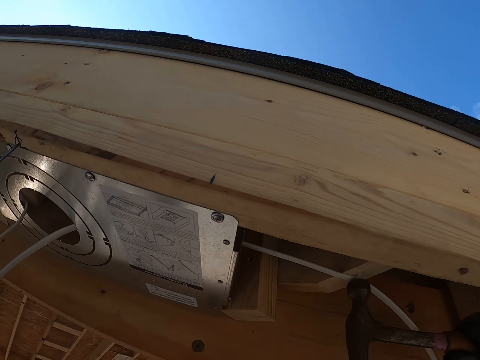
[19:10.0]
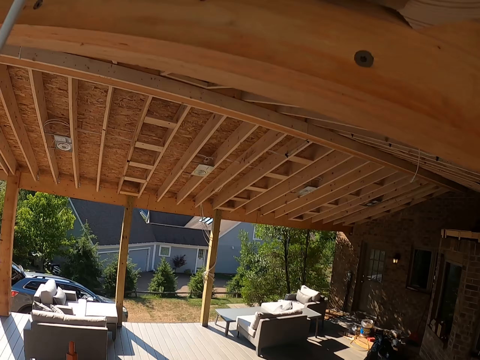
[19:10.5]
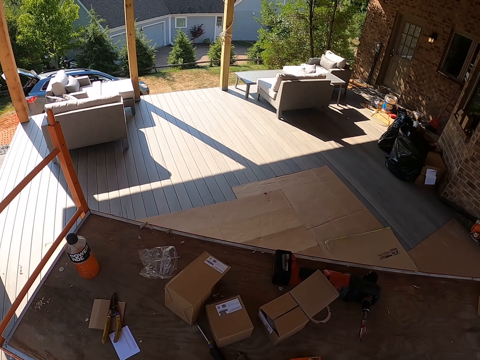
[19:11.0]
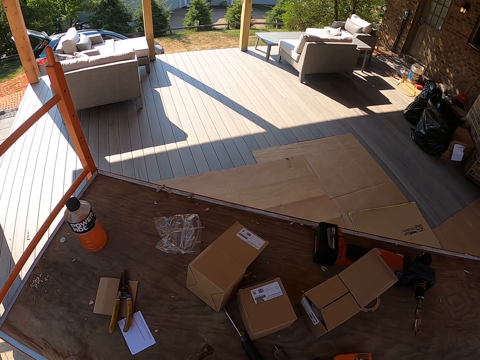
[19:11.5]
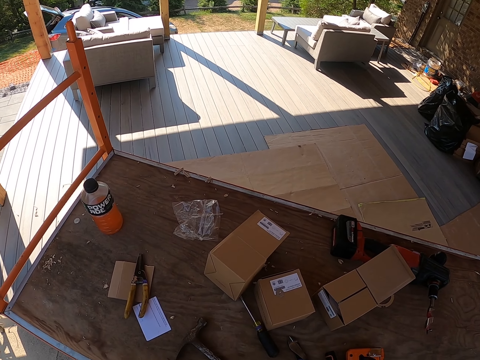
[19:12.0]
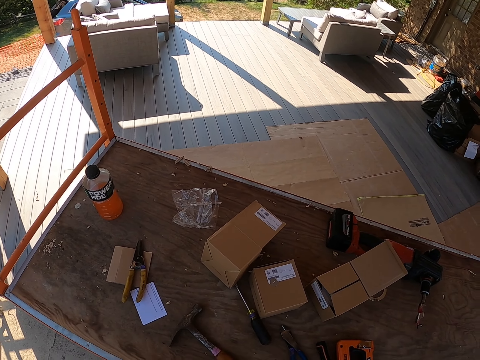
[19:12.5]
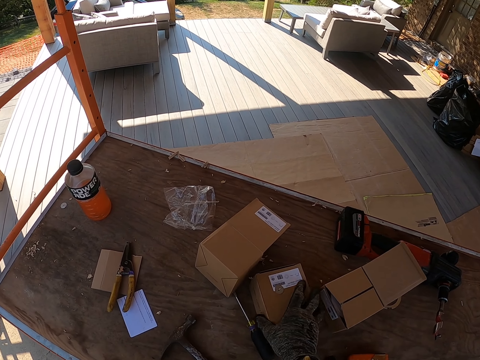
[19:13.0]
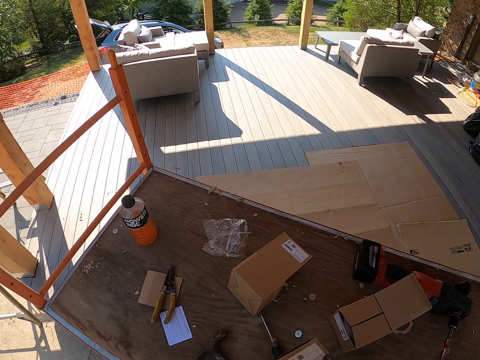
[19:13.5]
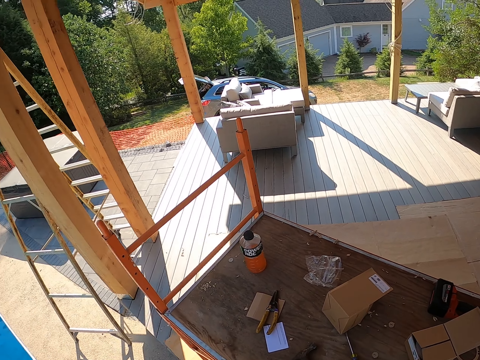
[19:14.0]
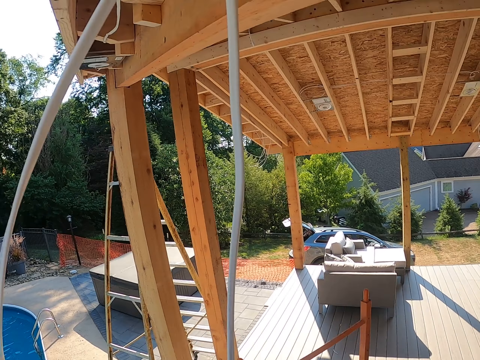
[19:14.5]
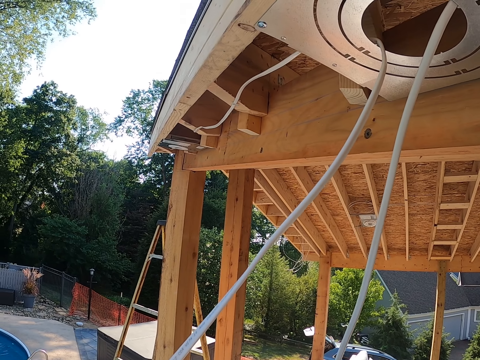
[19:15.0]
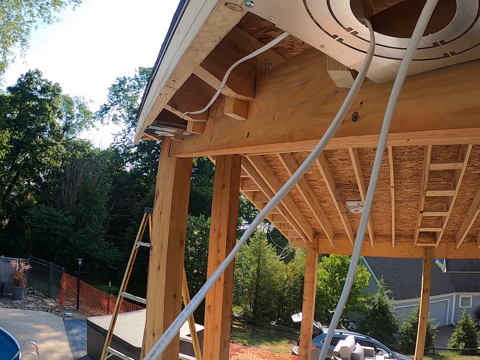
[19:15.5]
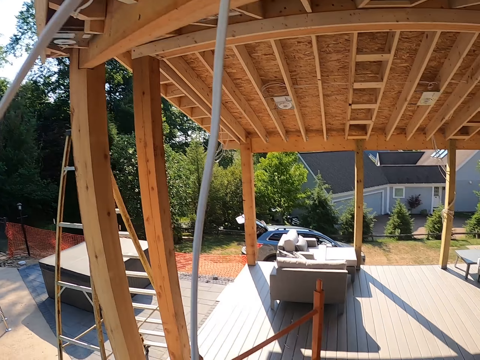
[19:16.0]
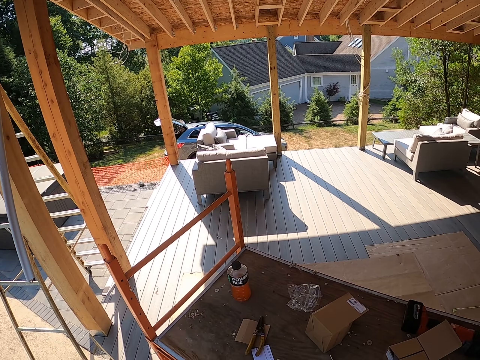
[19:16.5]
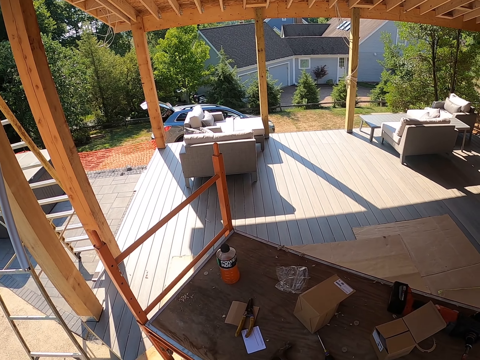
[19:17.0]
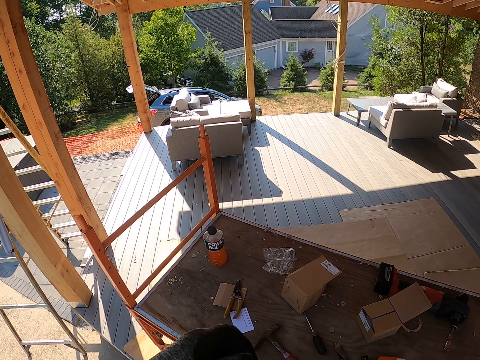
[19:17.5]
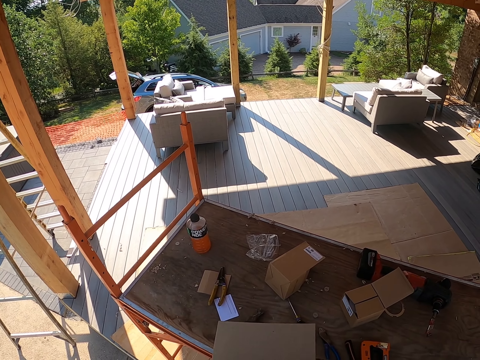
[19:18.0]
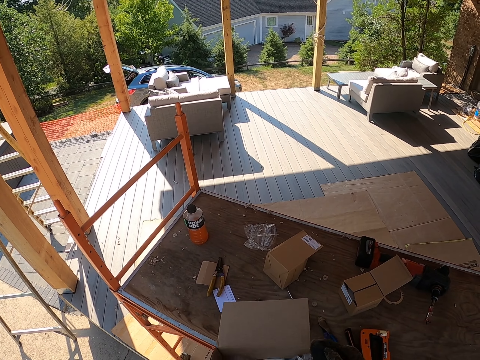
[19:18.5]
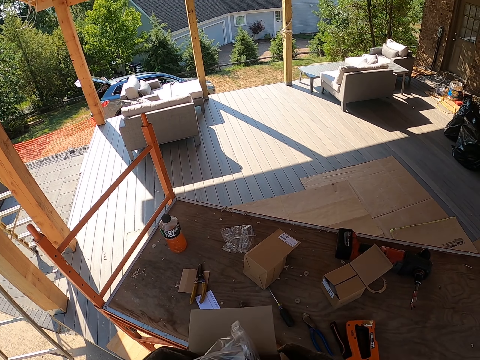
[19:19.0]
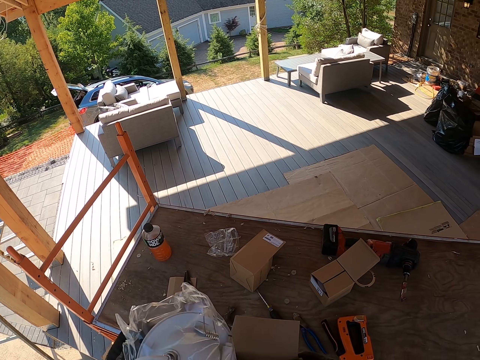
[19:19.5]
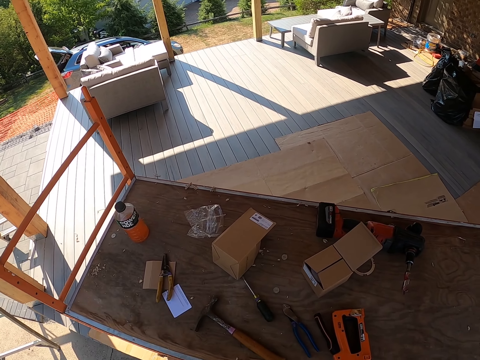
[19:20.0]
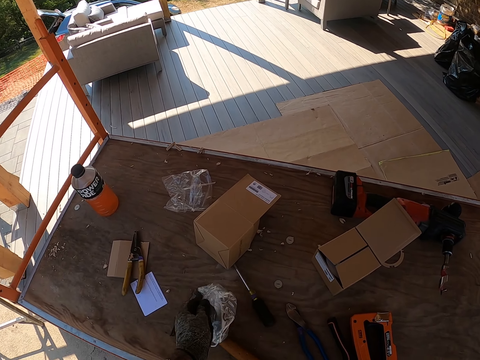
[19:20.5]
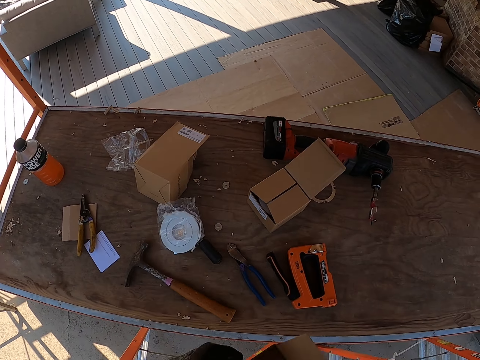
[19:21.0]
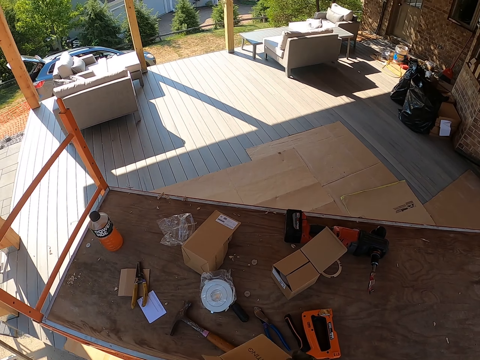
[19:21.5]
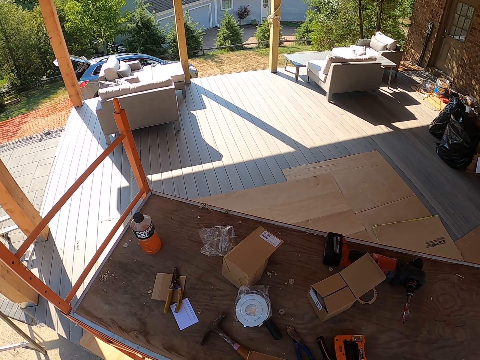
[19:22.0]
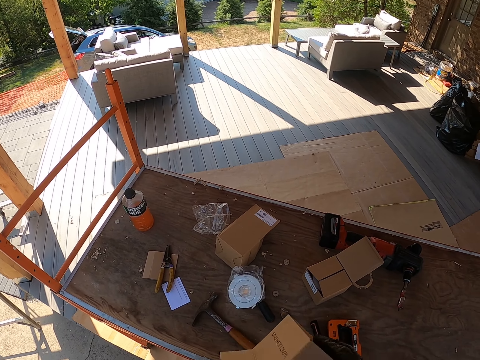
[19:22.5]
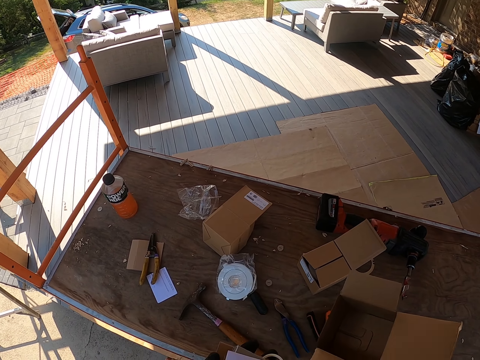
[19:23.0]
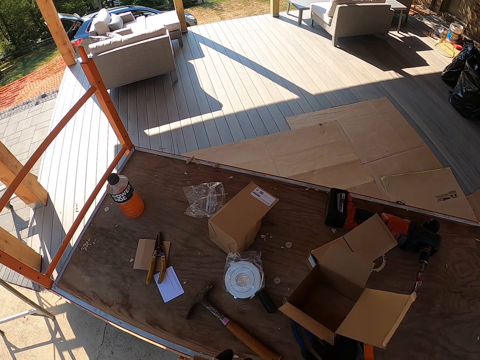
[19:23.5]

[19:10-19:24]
The camera wearer puts the hammer on the table. They look around. They pick up a box. They look around. They open the box. They hold something. They remove a bulb from the box. They put the bulb on the table. They look around.

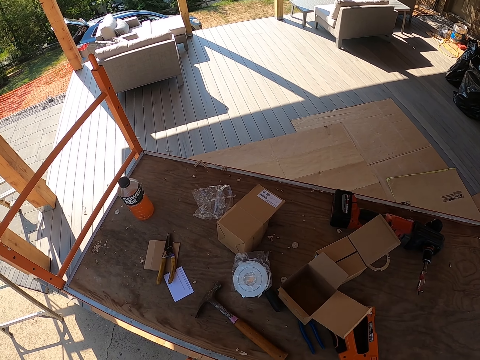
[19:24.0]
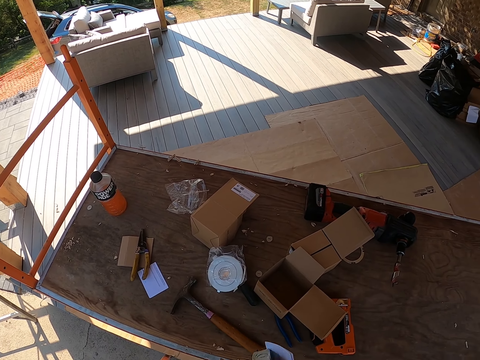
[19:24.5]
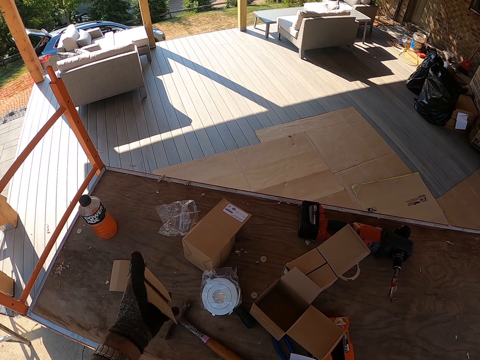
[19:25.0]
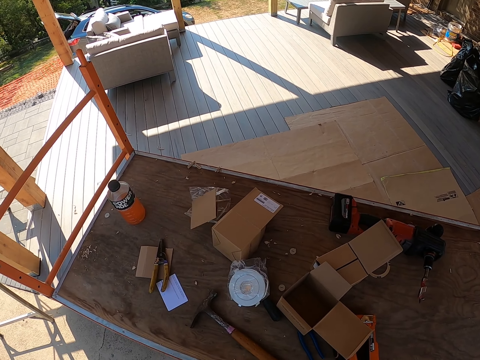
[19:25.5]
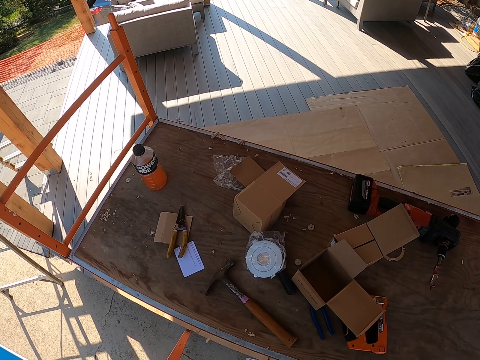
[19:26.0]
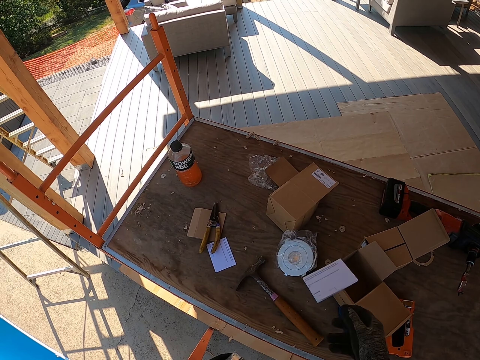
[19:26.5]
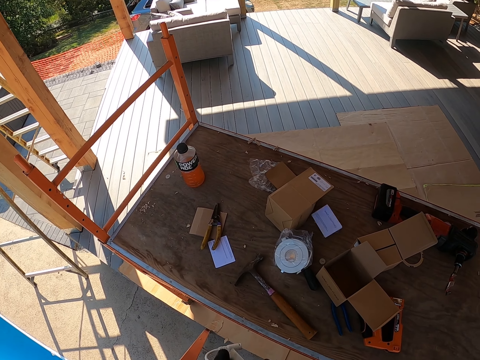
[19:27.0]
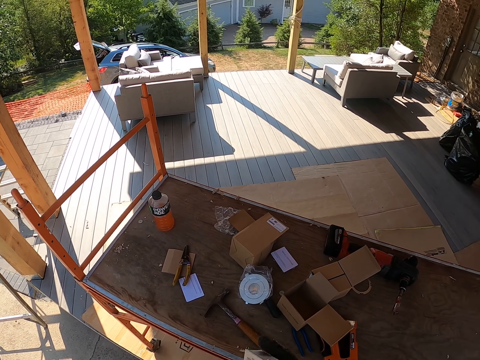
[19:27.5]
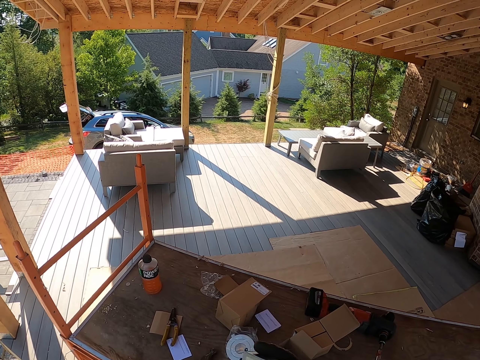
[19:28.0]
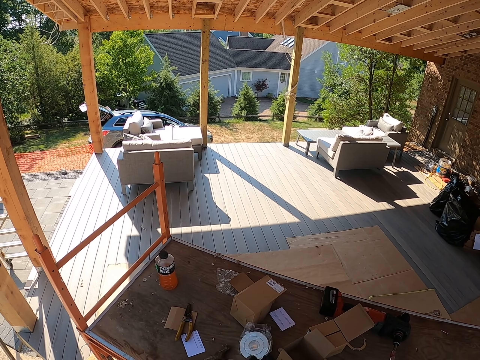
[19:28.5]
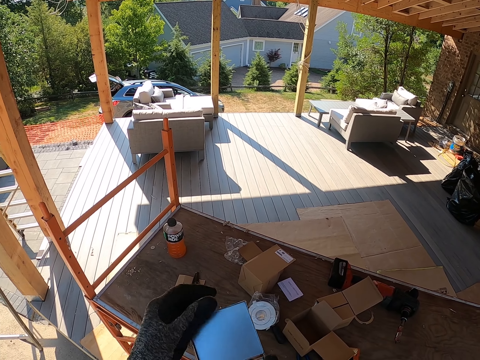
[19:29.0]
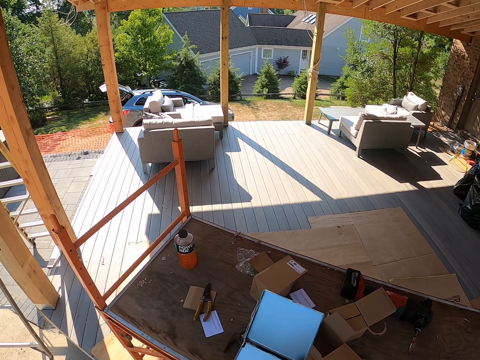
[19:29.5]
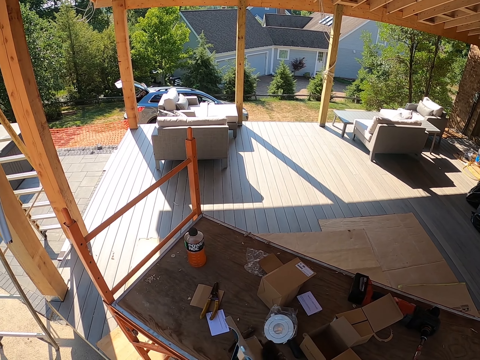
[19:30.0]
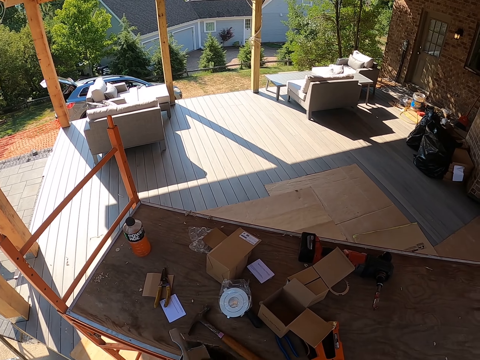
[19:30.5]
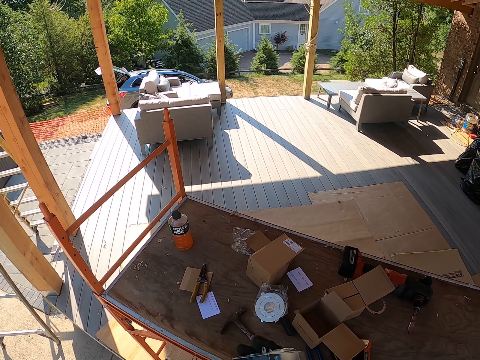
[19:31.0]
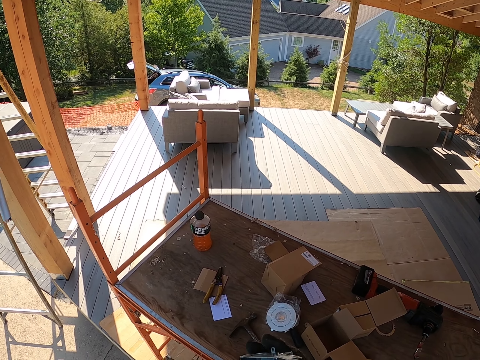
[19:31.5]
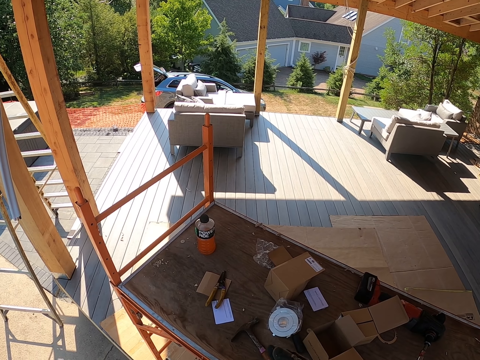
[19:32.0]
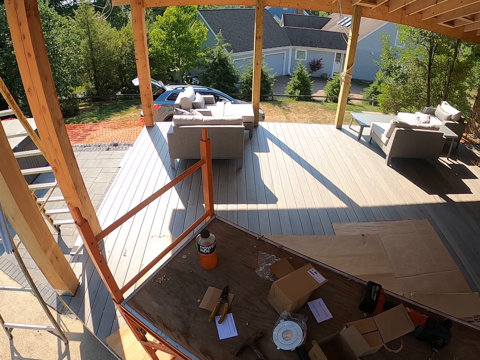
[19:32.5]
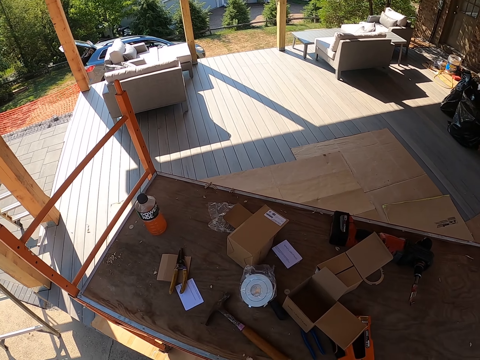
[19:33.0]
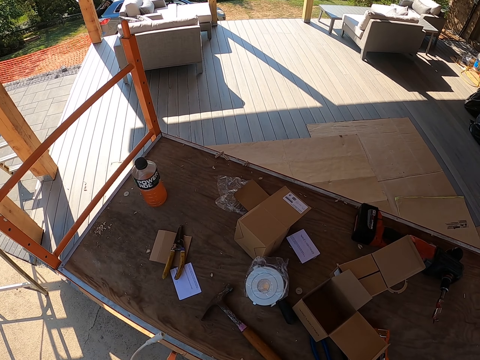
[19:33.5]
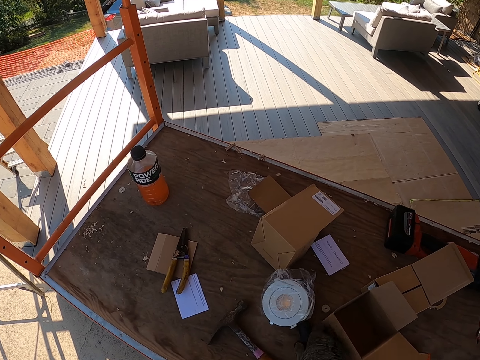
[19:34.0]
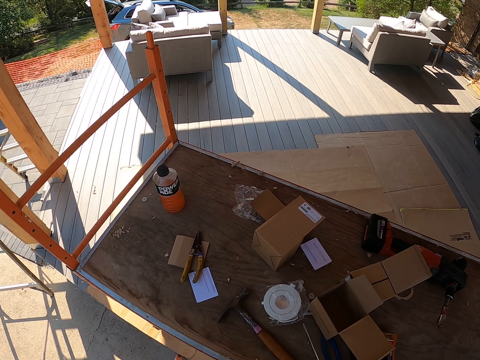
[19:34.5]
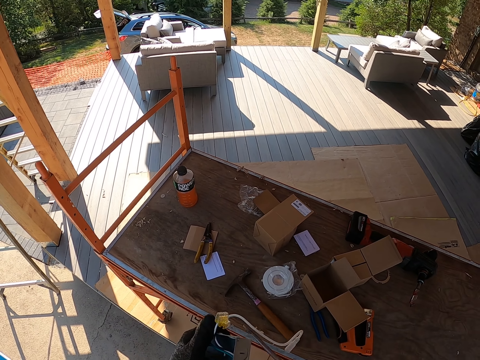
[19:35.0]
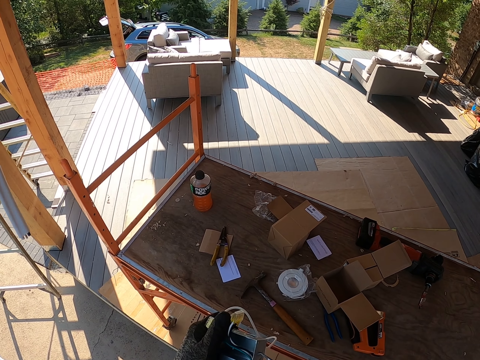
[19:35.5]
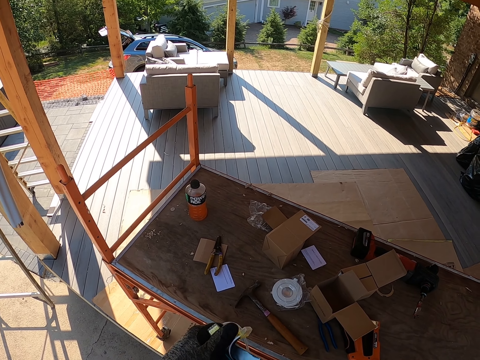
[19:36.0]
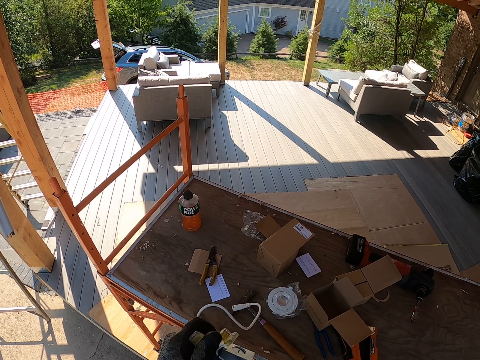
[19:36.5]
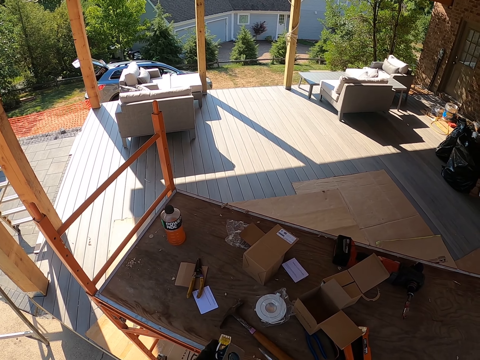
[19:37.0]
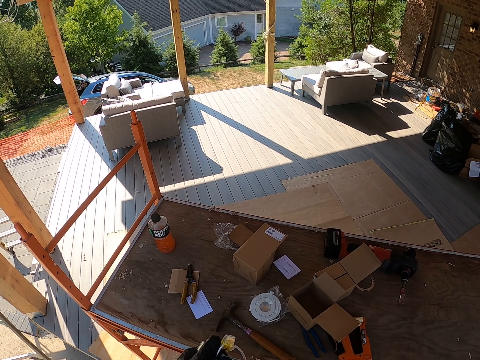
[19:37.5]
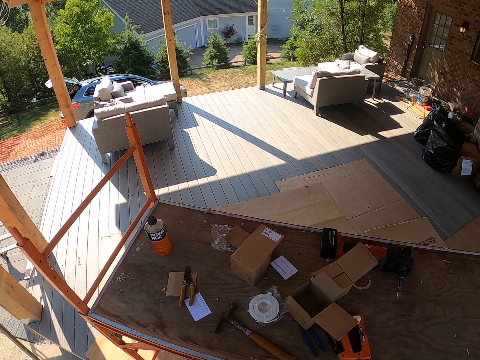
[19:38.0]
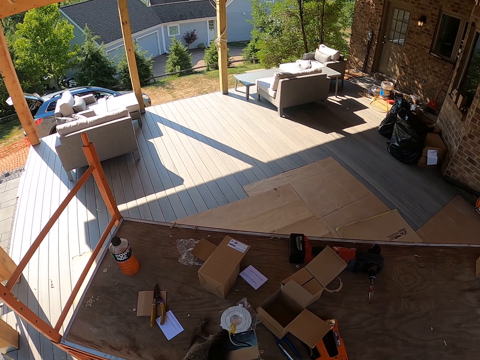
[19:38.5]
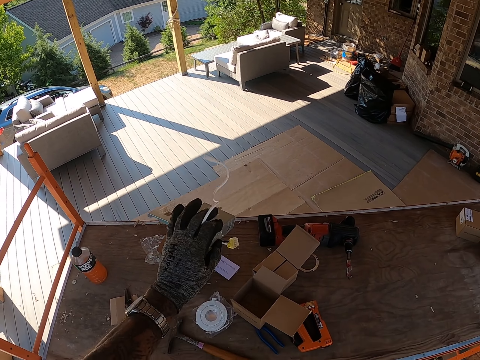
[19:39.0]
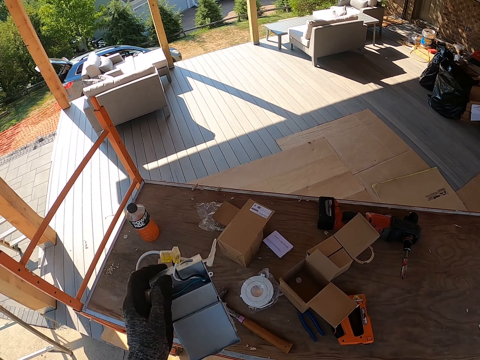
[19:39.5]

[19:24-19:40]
The camera wearer drops the box on the table. They throw the paper on the table. They throw the paper down. They do something. They hold an adapter. They pick up a screwdriver. They use a screw on something. They repair the adapter with the screwdriver.
